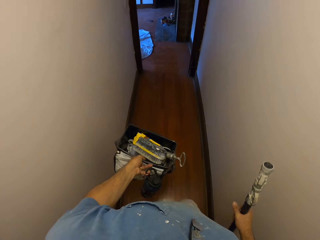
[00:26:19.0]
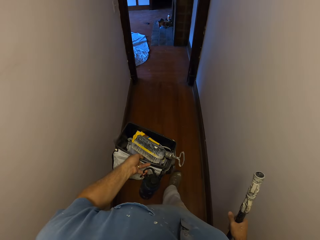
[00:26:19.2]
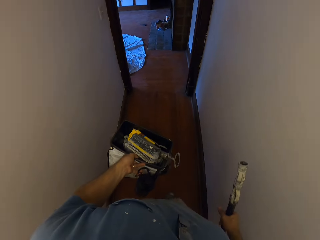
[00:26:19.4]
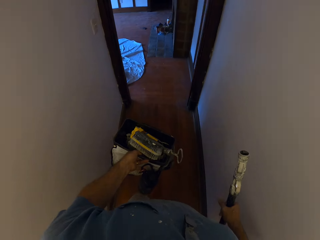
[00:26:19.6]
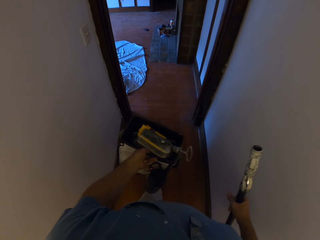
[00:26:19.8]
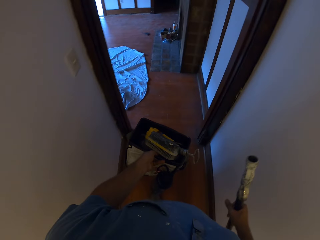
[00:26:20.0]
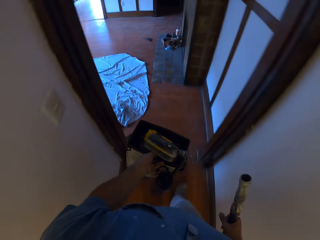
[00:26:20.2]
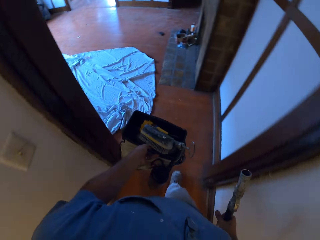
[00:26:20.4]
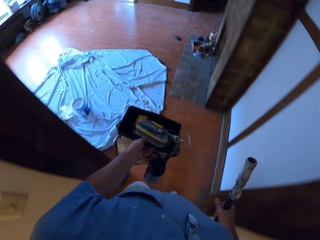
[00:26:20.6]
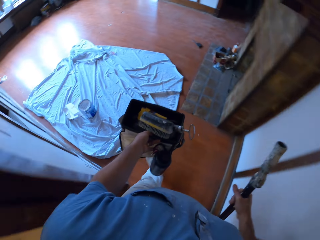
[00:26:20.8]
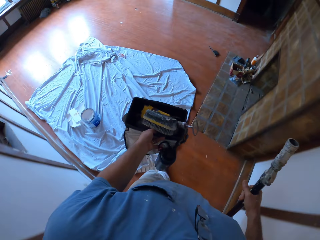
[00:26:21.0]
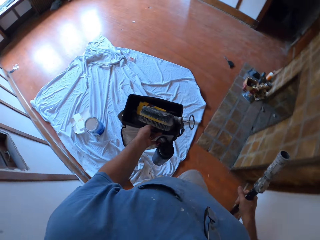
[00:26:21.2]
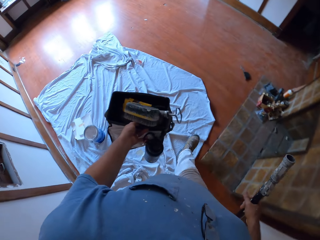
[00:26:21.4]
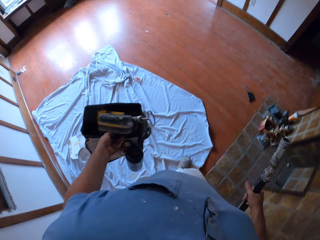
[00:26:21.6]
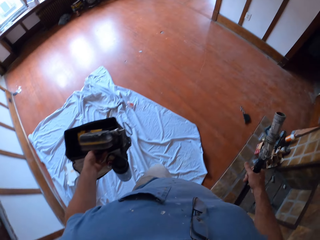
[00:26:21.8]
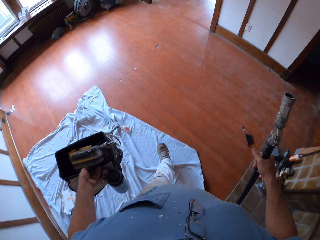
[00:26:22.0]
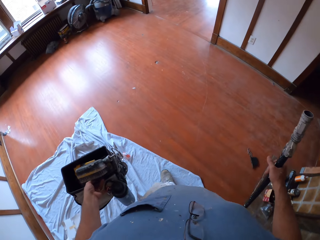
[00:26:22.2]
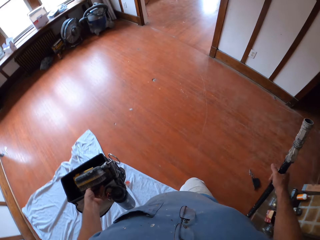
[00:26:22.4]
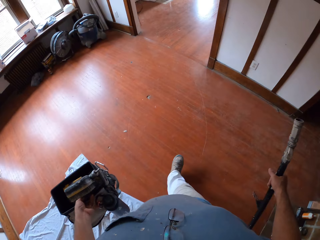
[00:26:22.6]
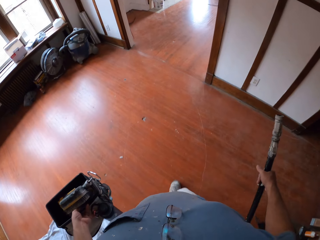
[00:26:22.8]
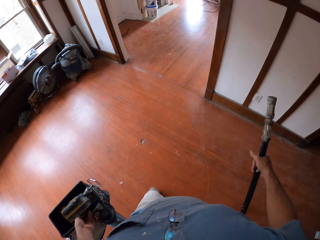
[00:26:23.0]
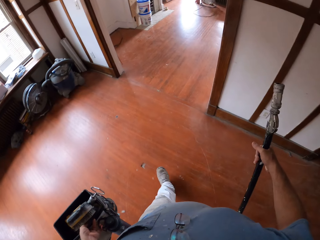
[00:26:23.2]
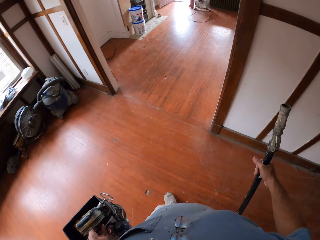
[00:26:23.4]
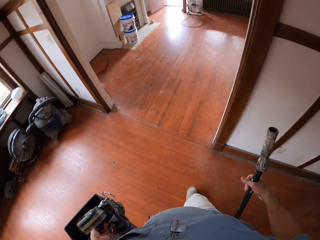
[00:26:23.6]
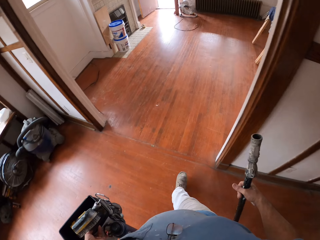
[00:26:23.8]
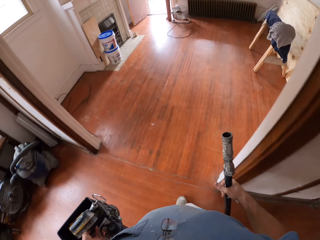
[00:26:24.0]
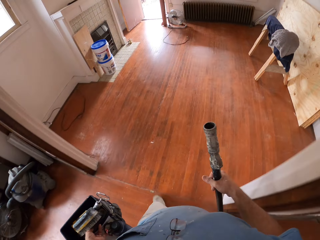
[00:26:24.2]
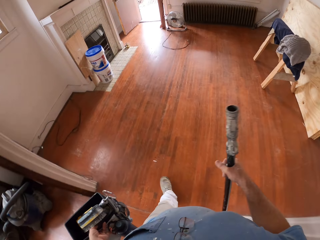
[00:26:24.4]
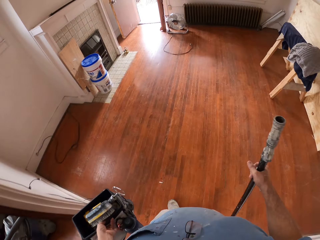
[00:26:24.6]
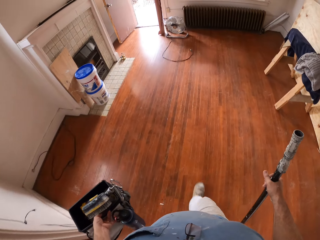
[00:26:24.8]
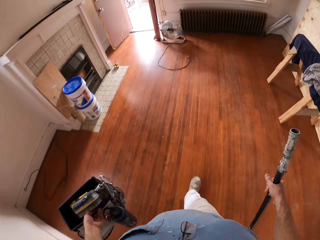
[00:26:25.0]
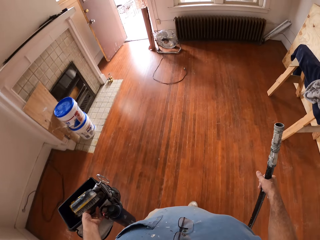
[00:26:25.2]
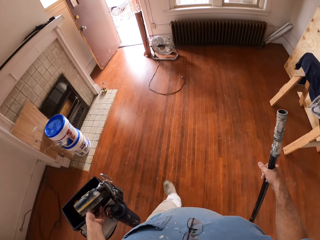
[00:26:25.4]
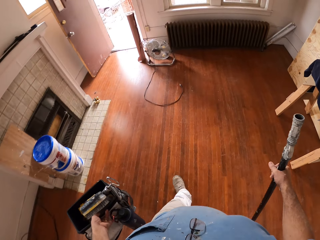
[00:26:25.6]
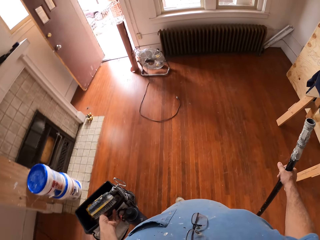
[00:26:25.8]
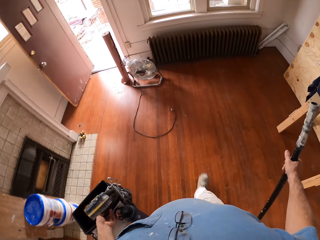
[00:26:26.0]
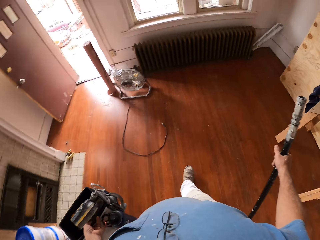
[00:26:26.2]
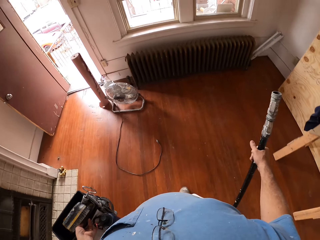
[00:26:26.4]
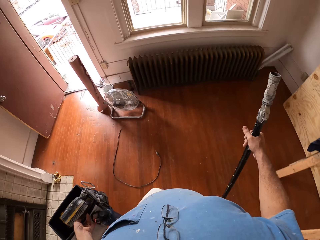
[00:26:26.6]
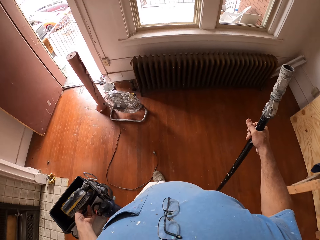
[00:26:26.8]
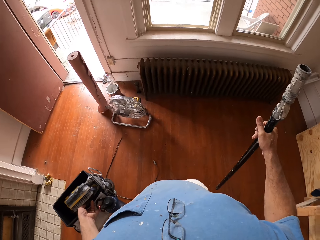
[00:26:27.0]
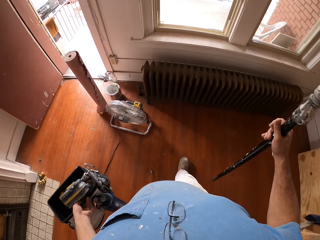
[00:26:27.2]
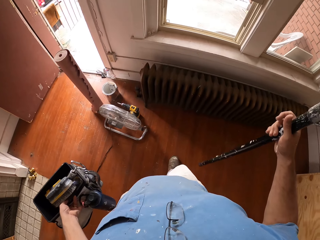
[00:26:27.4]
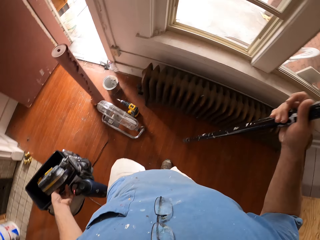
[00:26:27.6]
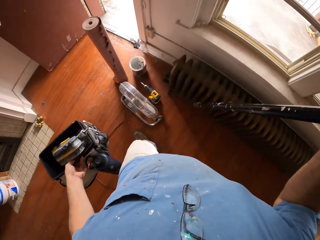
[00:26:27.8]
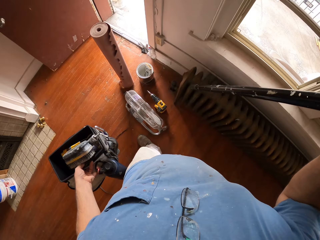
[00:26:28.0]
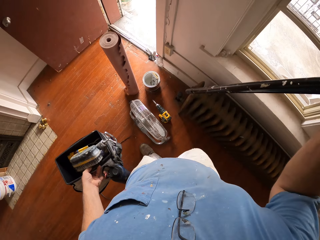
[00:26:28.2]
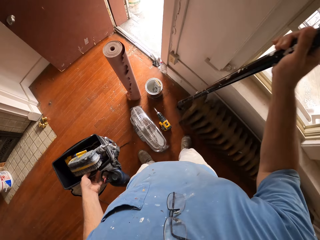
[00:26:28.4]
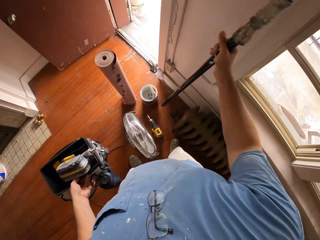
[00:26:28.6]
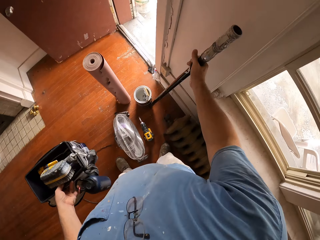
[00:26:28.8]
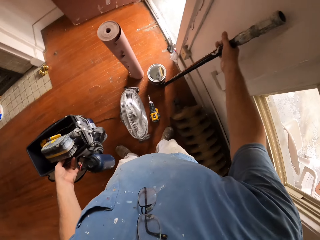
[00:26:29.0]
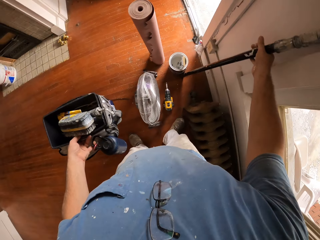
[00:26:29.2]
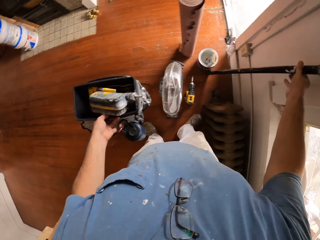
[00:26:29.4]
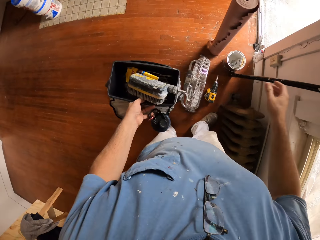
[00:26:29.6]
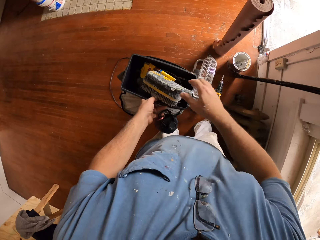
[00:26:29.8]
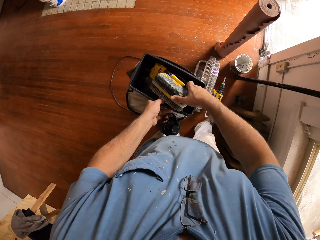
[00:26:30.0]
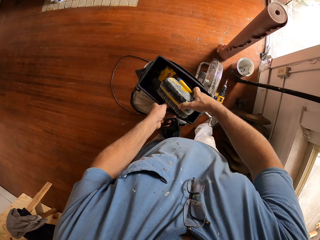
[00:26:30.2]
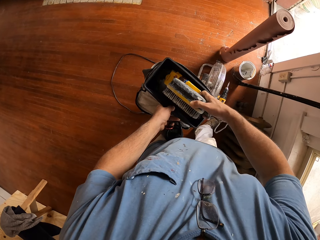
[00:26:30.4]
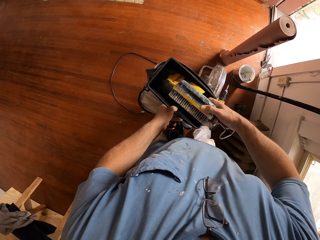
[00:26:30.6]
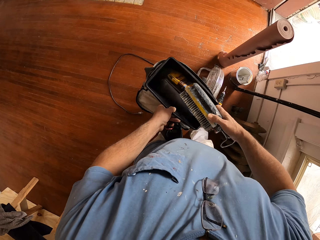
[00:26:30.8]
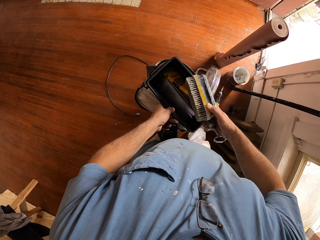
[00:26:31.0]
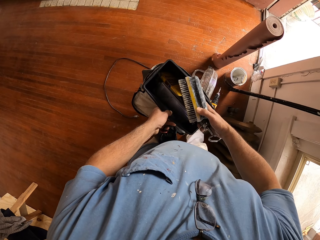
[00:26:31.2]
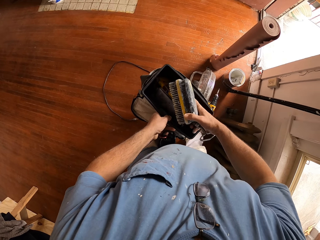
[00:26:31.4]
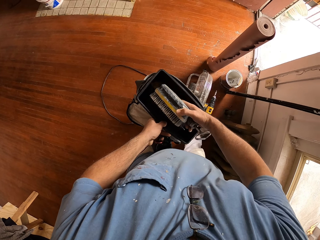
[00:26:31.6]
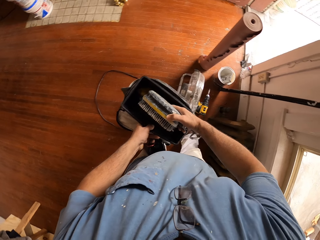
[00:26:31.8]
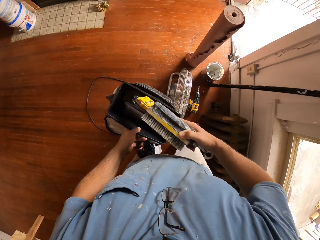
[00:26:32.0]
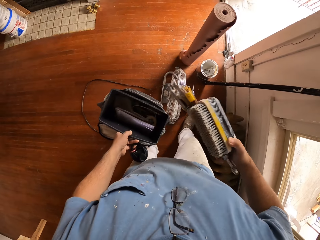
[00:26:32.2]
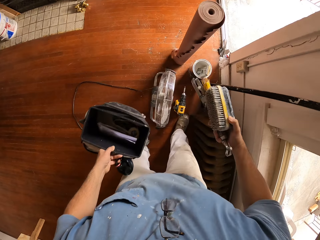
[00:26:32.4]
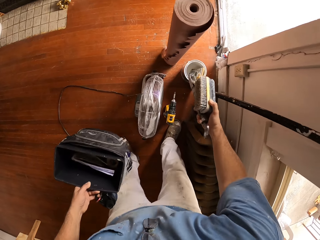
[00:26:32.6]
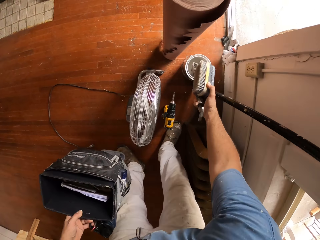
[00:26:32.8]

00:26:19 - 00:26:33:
The camera wearer walks into the other room. He walks inside another room. He places the pipe against a wall. He removes the brush, brush pack and the paint roller frame from the bag with his right hand.

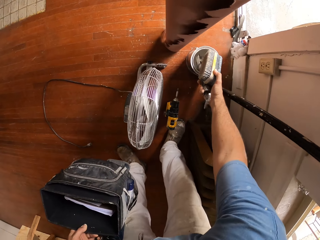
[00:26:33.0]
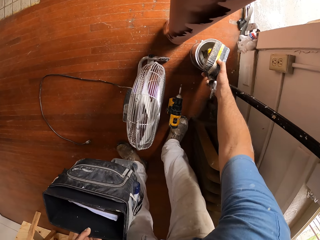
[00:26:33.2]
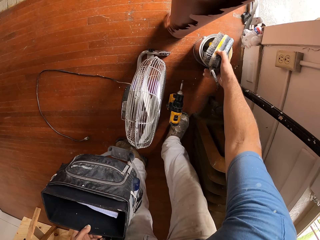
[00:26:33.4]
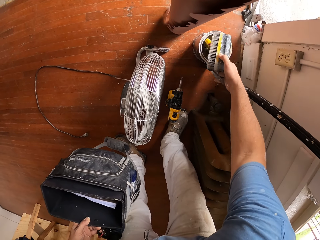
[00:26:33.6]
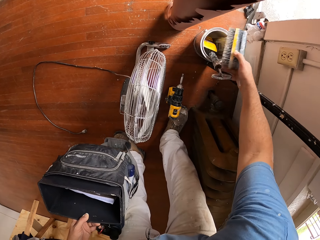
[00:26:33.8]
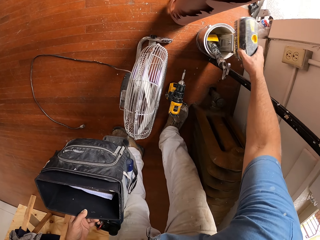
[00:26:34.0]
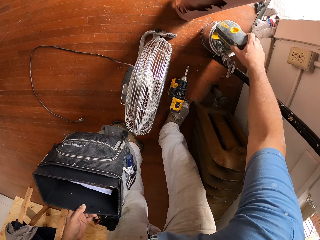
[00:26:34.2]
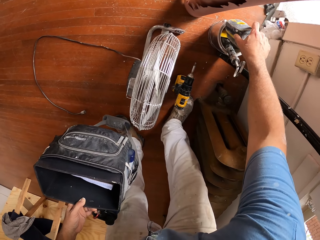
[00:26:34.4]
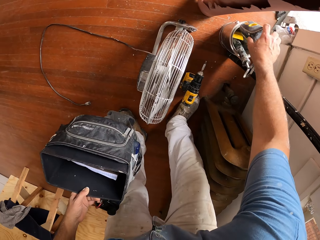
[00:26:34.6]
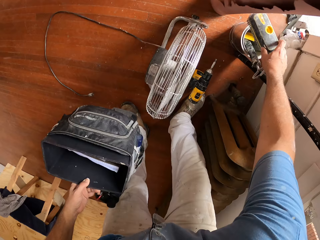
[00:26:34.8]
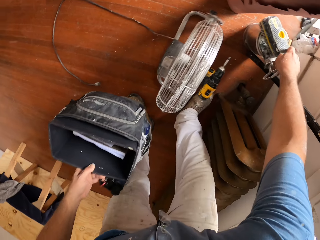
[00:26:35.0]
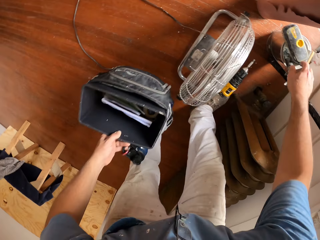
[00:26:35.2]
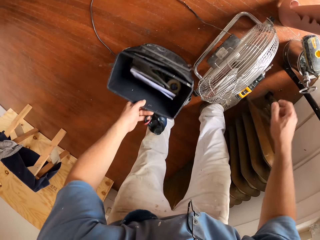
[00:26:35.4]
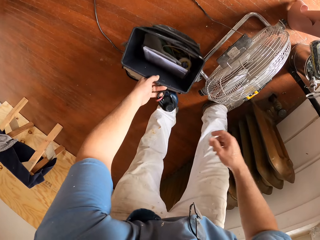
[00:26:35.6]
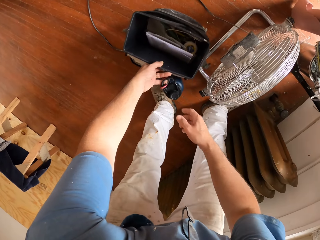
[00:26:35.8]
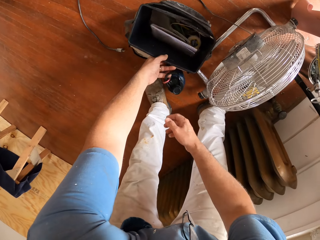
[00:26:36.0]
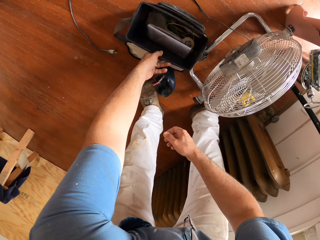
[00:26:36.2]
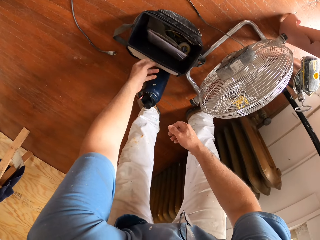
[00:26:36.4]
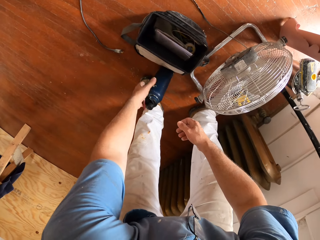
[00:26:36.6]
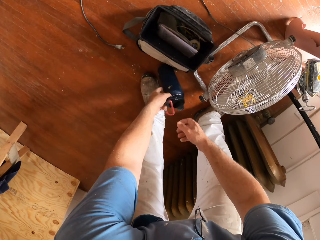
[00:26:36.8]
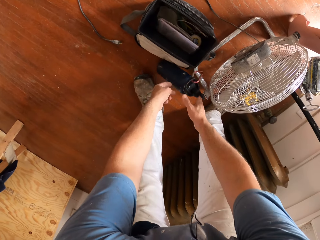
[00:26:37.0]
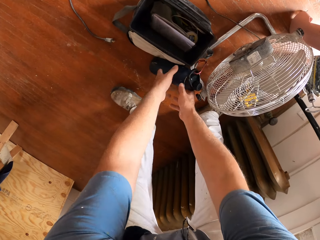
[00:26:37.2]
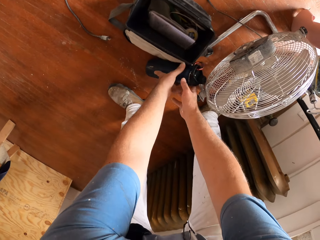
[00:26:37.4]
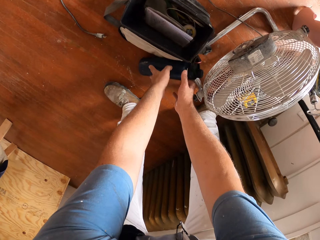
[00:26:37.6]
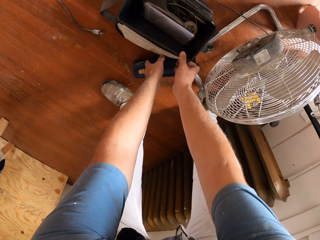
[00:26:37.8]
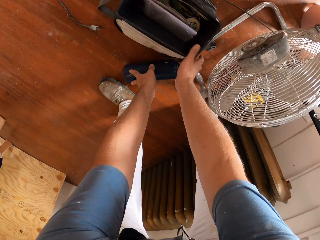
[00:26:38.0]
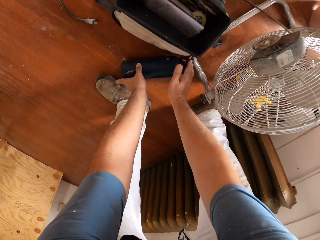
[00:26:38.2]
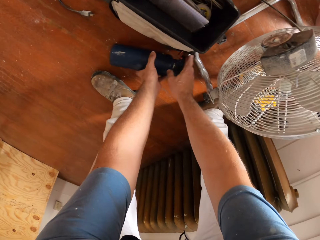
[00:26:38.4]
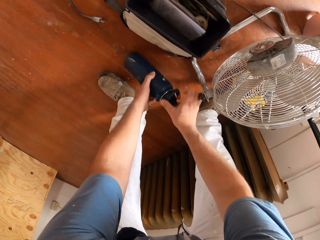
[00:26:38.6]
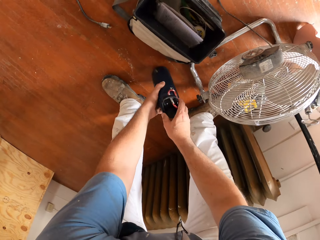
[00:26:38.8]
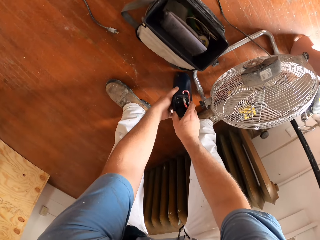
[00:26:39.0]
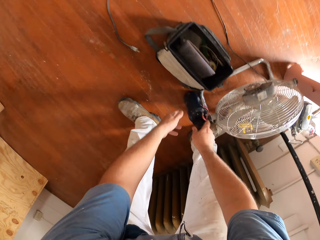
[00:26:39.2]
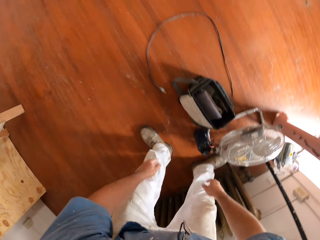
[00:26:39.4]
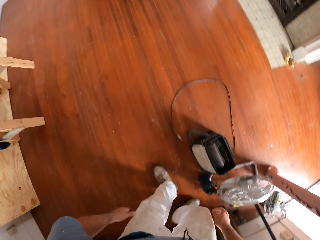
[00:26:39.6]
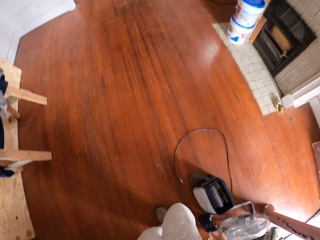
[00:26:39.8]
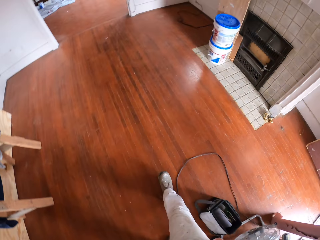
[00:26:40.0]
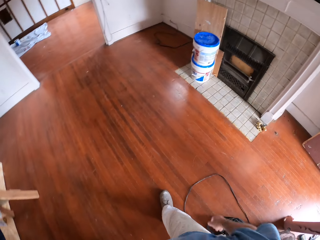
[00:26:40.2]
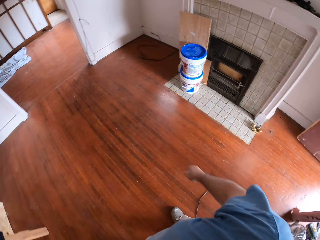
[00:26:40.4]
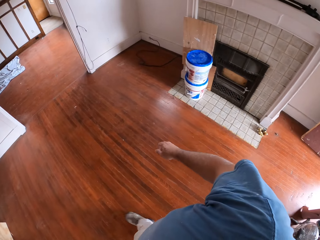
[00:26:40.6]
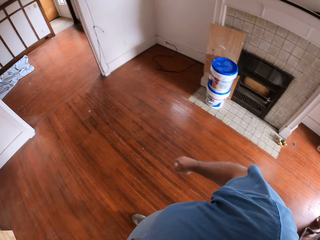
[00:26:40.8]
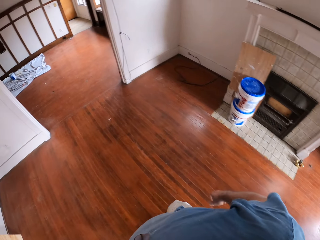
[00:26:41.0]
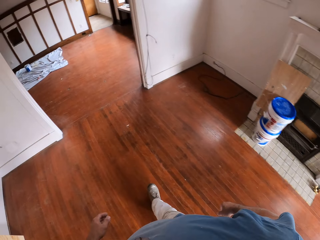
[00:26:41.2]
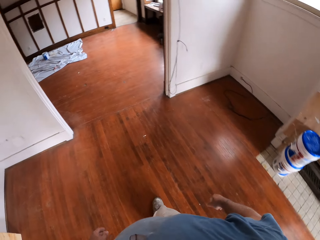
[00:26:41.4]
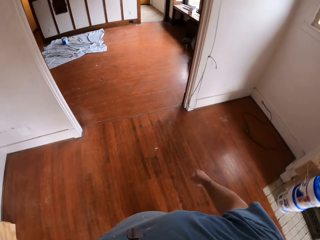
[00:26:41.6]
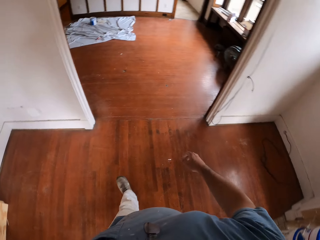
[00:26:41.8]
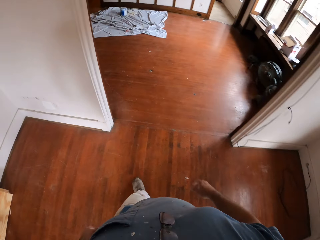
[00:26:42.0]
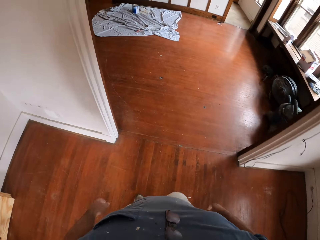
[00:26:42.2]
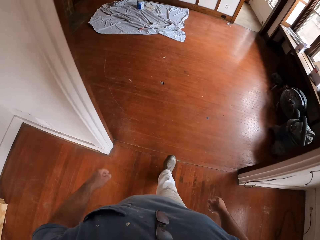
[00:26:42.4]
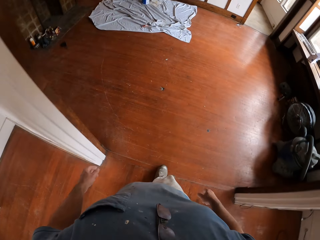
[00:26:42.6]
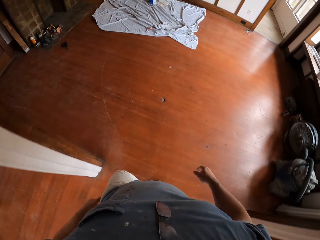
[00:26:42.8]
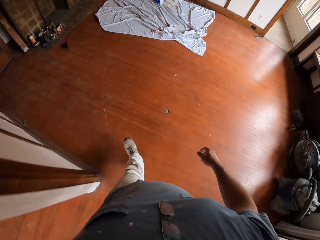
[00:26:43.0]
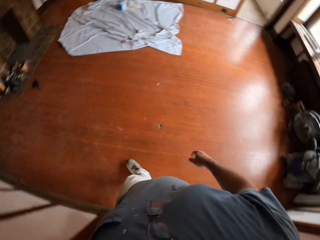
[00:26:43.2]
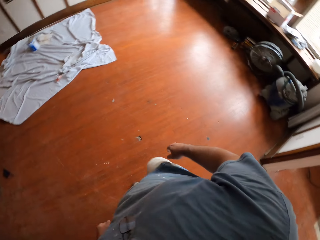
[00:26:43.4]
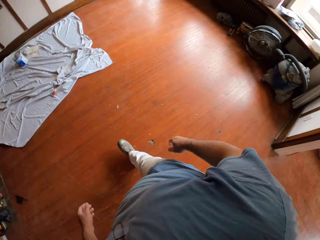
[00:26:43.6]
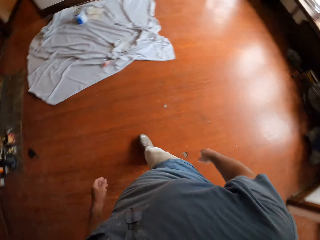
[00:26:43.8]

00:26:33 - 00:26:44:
The camera wearer drops the brush pack and the paint roller frame into a paint can on the floor. They drop the brush into the paint can on the floor. They drop the bag and the flask or water bottle on the floor. They reposition the flask on the floor with both hands. They hold the water bottle, walk away from the water bottle, and walk out of the room. They walk inside a room.
